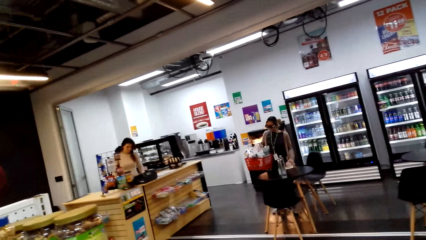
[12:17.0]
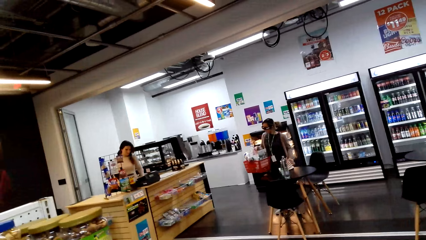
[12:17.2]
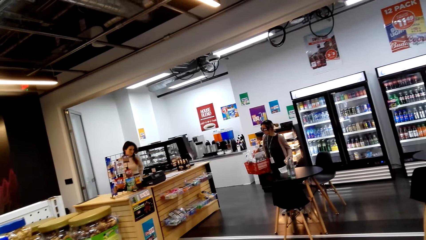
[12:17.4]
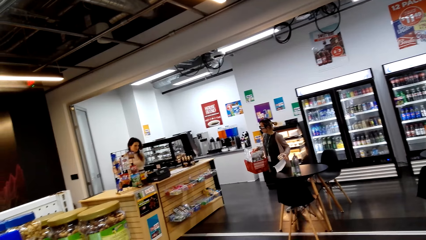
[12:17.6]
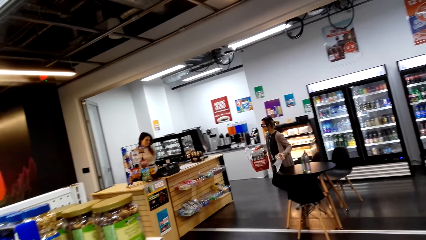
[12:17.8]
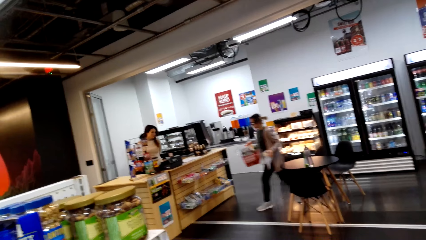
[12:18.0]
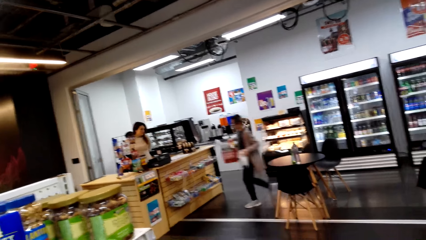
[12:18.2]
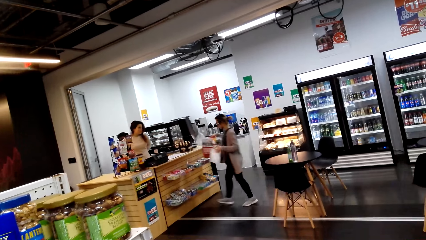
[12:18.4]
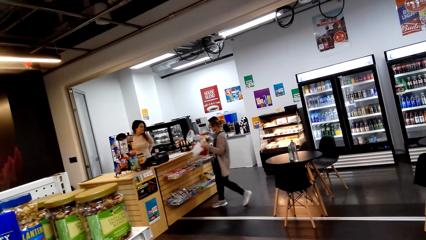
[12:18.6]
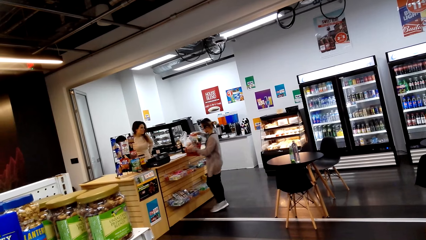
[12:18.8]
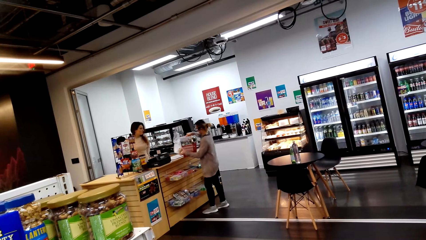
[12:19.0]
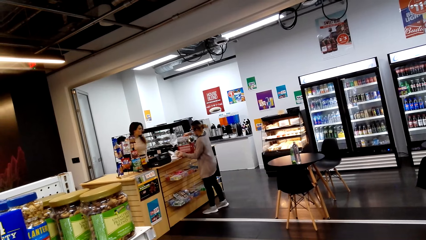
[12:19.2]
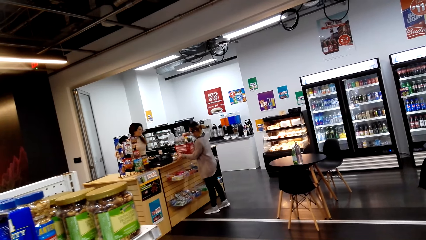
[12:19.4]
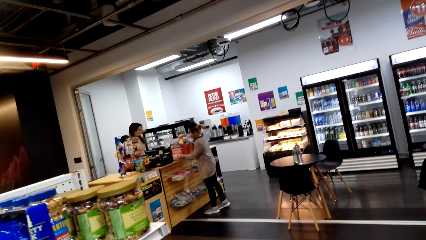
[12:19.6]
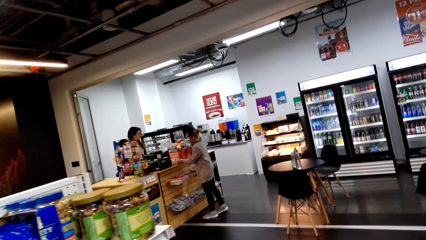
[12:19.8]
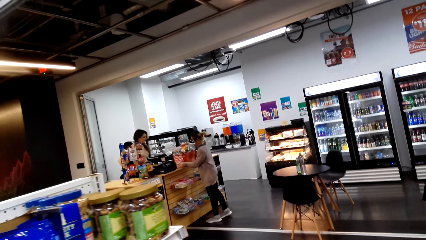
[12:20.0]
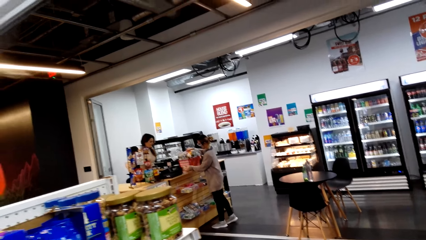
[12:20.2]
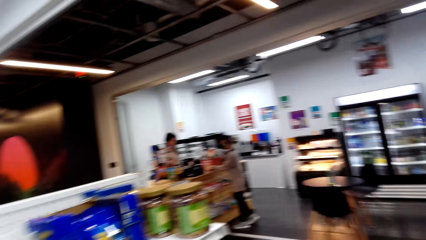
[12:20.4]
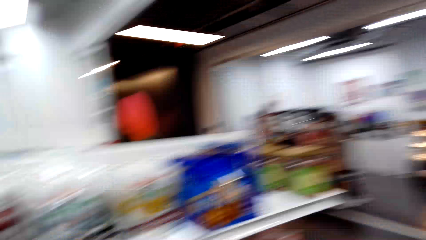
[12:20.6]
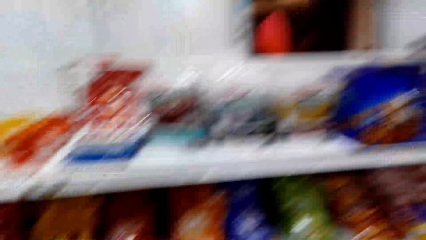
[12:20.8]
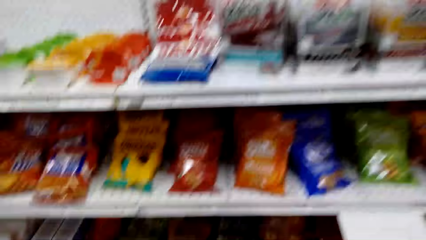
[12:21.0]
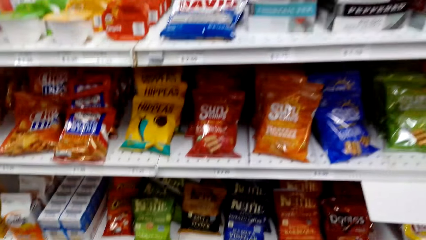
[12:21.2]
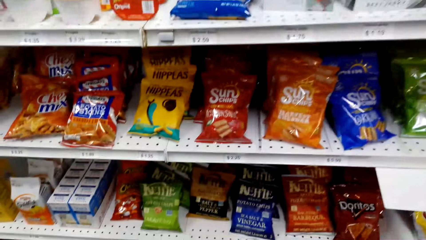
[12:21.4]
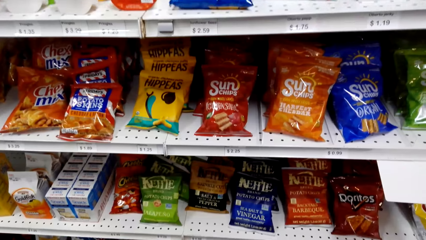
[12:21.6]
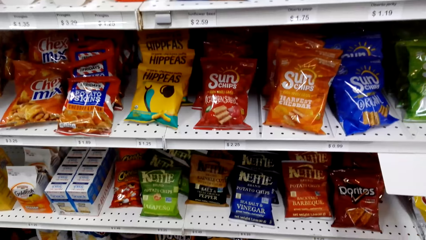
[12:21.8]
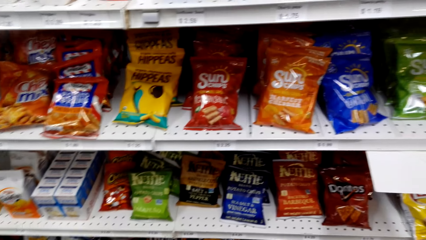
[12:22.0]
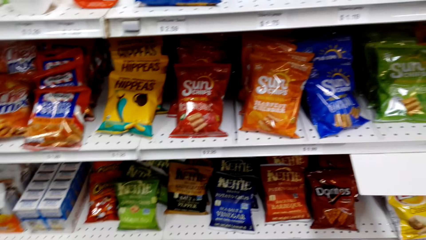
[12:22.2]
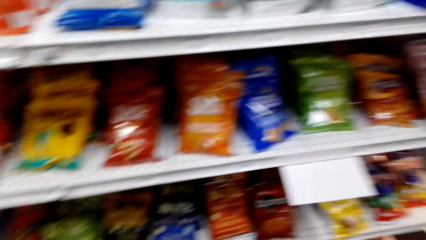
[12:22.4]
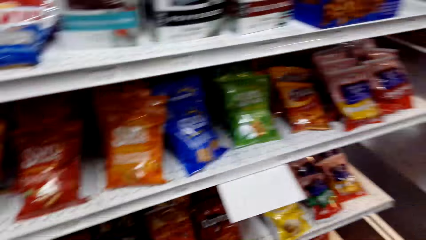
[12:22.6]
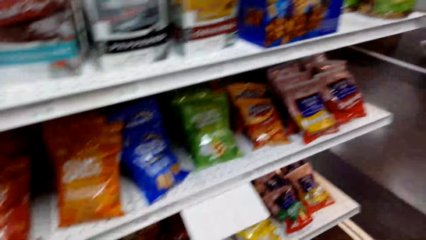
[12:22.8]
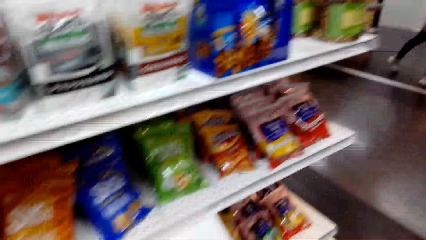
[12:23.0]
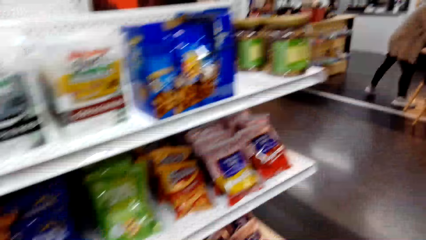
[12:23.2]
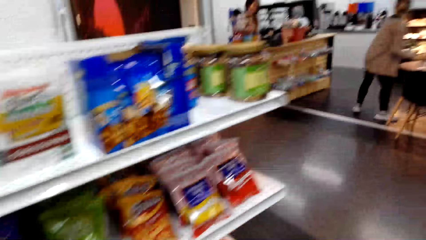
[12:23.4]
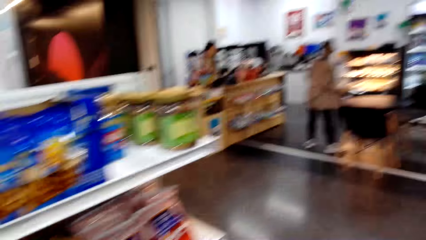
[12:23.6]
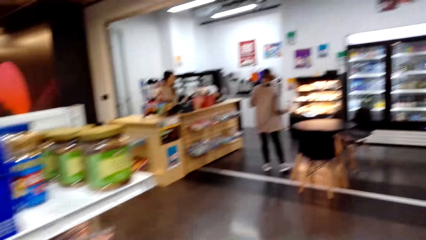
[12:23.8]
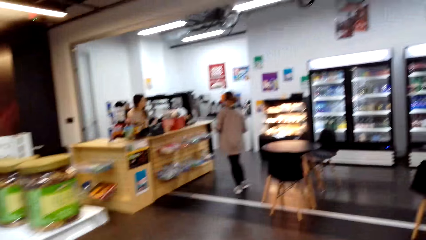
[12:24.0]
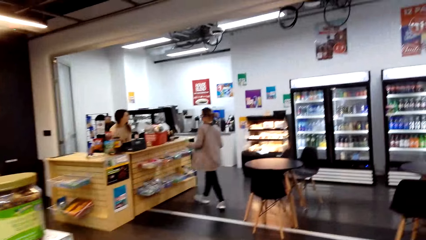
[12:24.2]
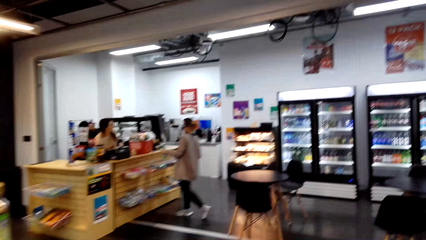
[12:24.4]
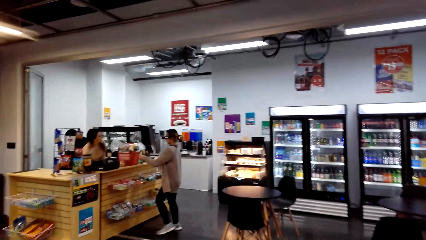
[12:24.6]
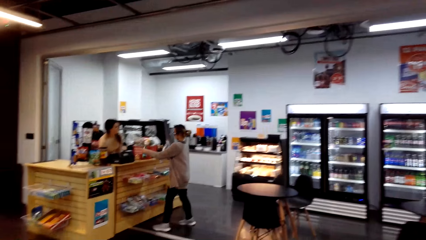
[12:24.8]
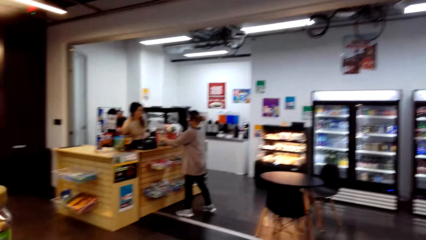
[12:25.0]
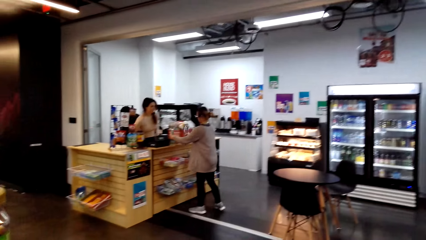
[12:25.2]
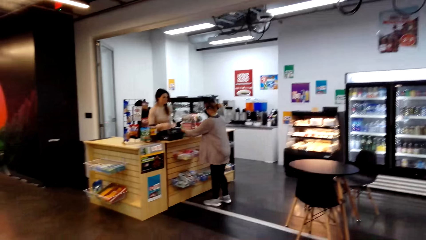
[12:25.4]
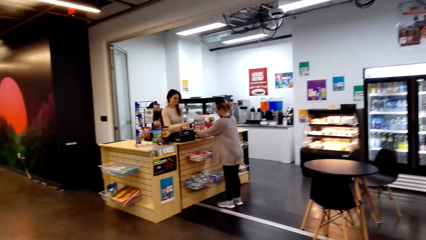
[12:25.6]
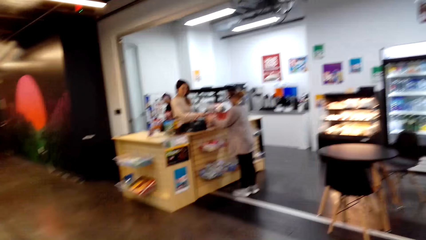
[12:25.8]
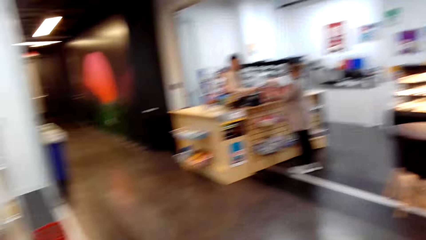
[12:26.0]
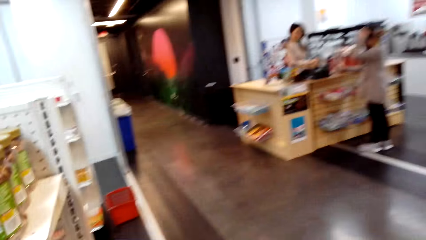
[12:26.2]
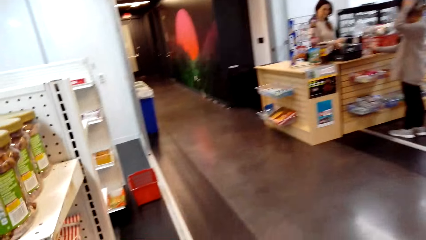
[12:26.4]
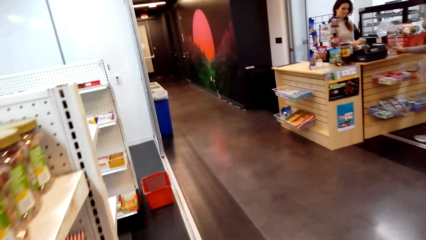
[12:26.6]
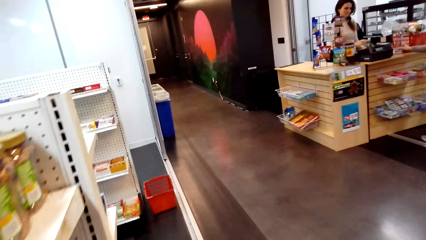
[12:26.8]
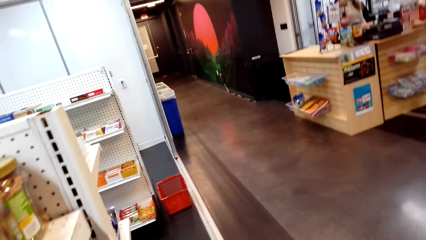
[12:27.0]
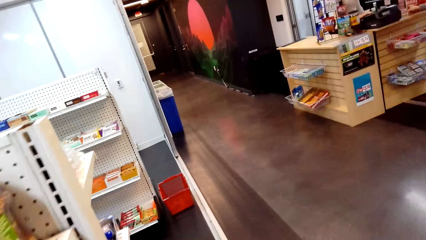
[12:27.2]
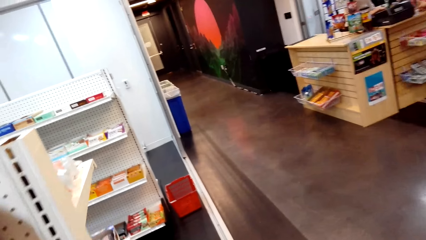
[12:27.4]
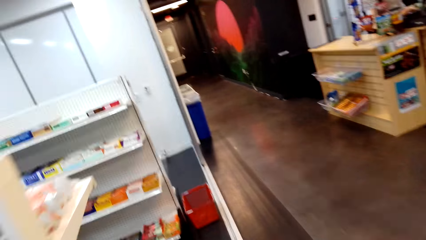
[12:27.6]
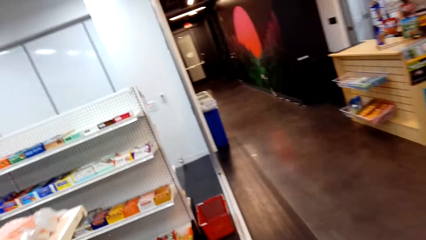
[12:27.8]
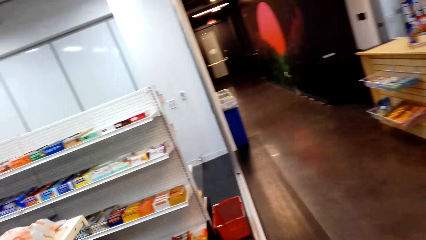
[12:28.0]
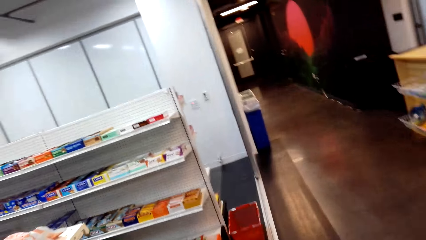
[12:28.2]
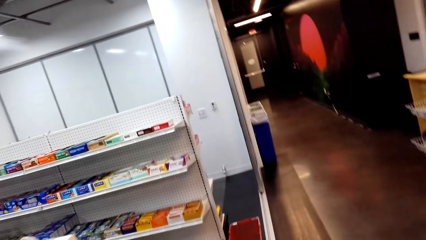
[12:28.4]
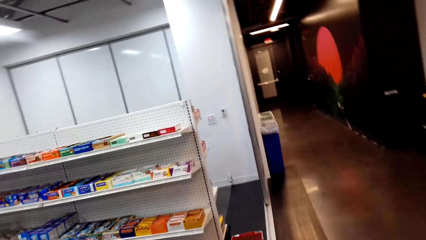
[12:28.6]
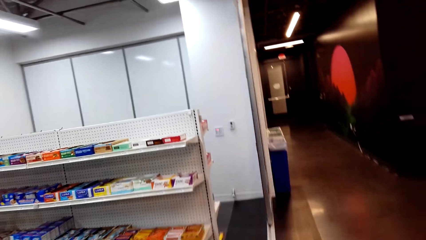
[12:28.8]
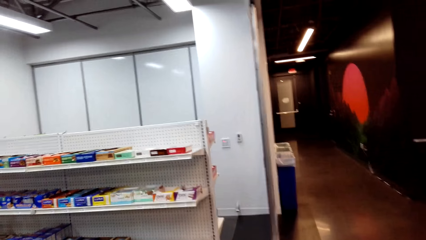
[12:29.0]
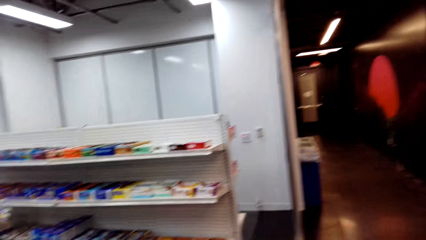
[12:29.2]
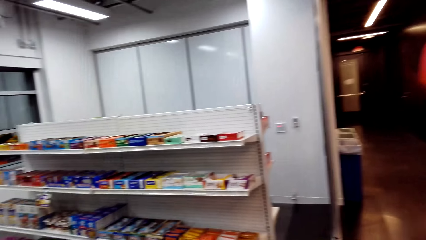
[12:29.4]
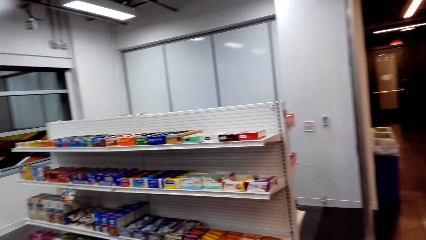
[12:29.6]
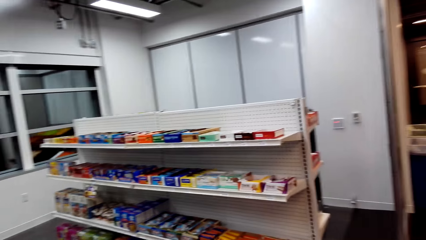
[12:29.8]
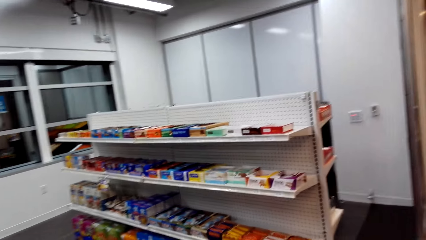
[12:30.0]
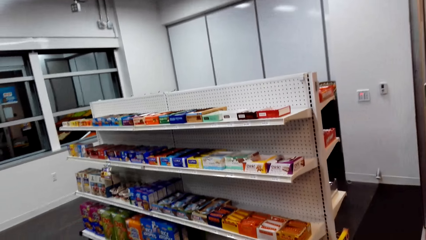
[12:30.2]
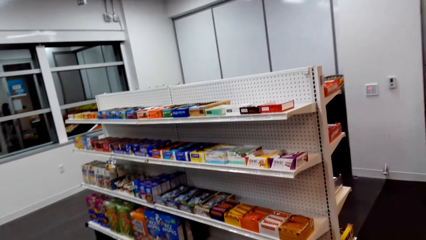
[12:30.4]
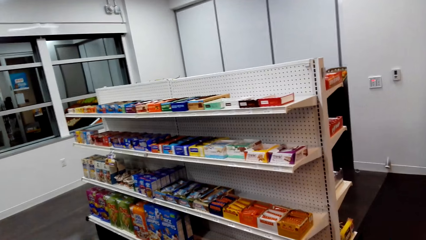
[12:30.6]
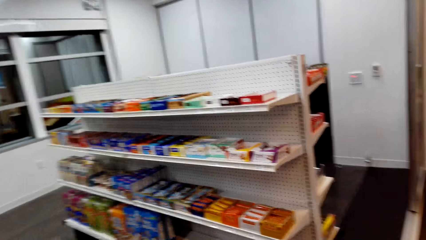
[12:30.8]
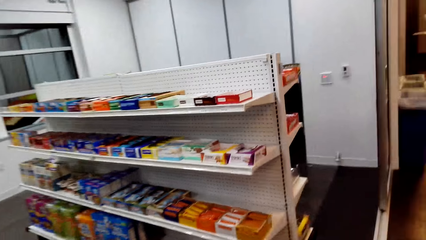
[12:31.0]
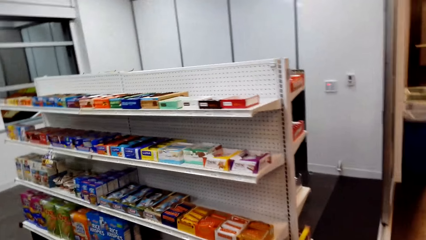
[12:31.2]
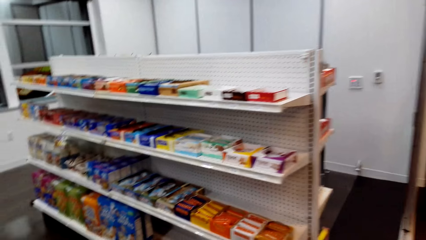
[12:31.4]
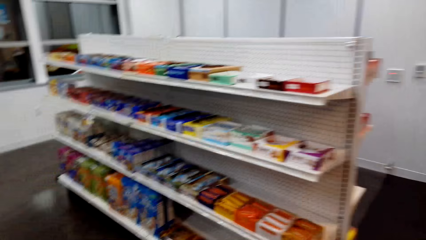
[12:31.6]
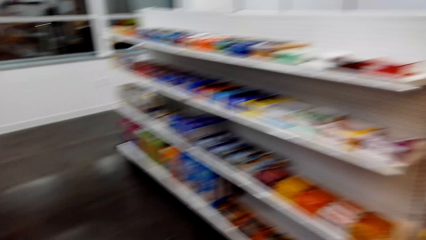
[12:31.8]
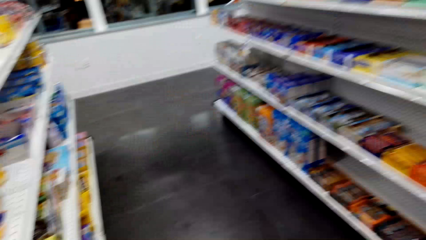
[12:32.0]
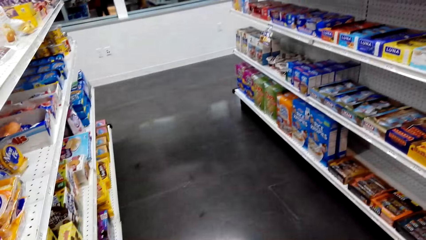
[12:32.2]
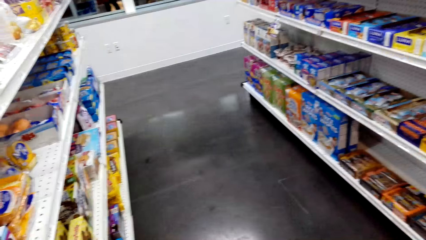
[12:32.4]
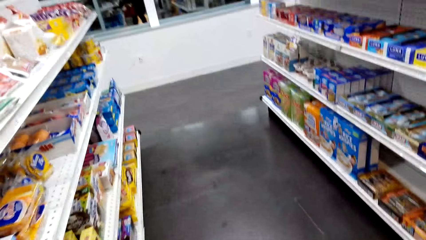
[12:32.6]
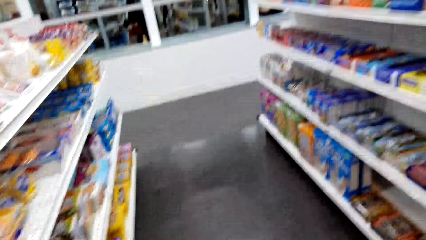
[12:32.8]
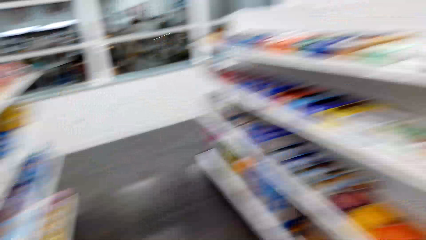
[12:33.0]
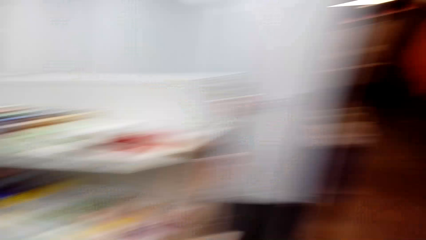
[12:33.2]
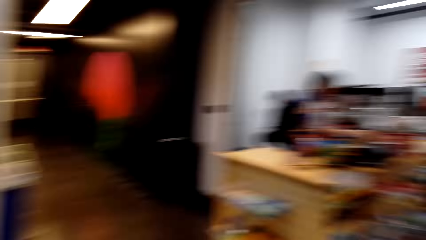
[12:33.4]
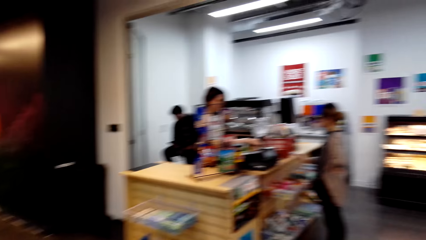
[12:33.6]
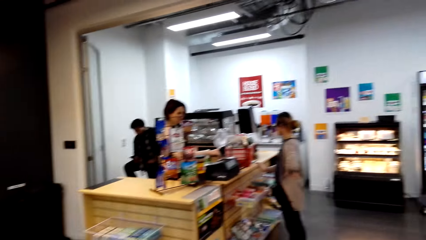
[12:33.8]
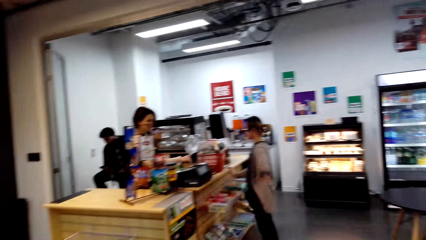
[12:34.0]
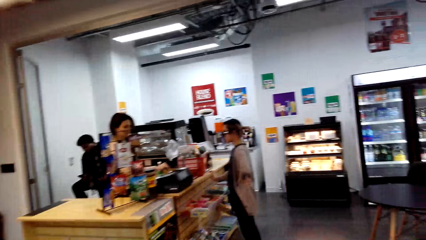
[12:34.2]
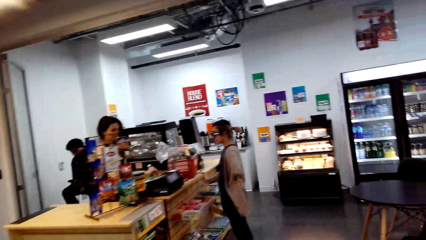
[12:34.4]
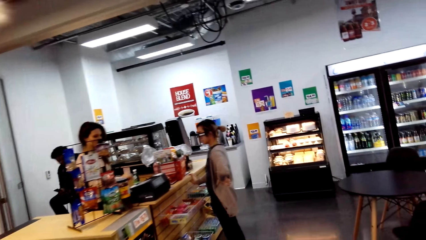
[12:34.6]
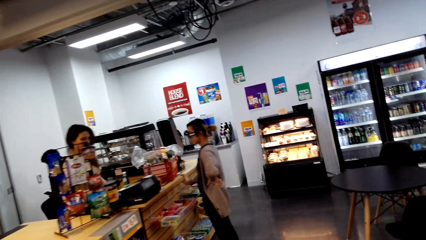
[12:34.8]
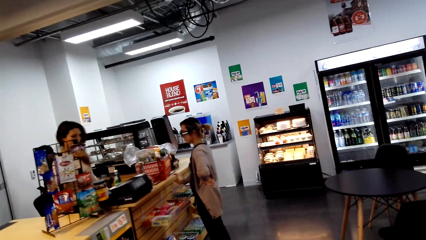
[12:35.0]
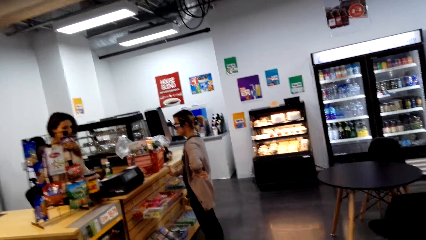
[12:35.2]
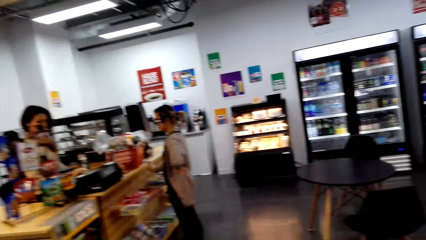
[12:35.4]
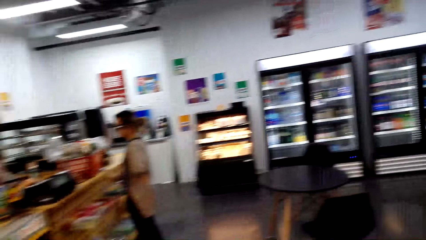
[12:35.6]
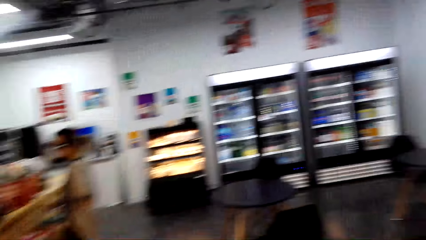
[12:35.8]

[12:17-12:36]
The person walks towards the counter and drops the shopping basket on the counter. The camera wearer walks in the supermarket. The person stands at the counter.
